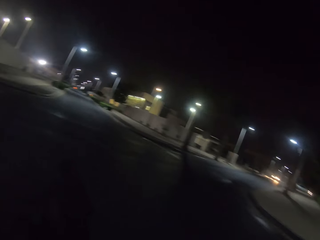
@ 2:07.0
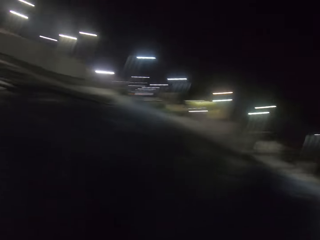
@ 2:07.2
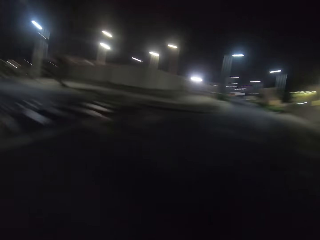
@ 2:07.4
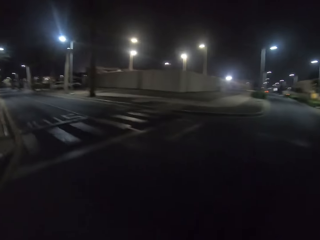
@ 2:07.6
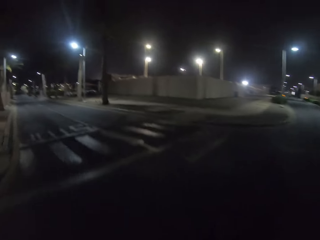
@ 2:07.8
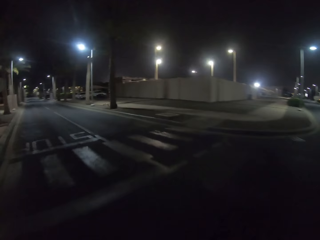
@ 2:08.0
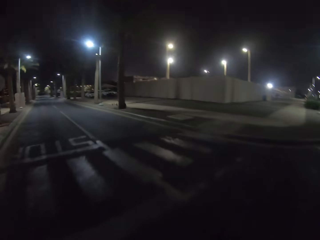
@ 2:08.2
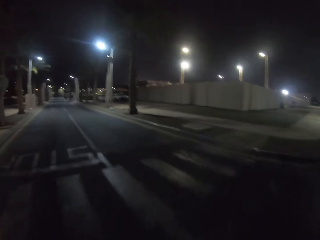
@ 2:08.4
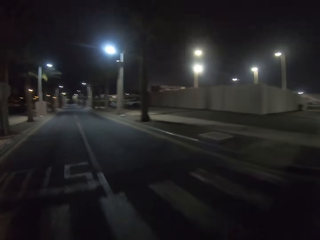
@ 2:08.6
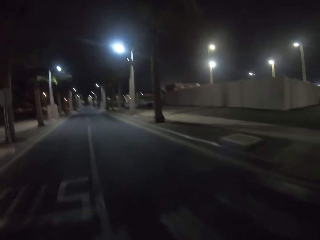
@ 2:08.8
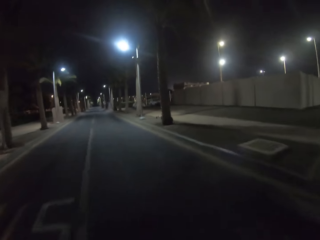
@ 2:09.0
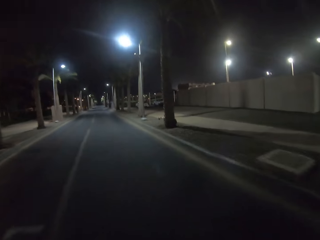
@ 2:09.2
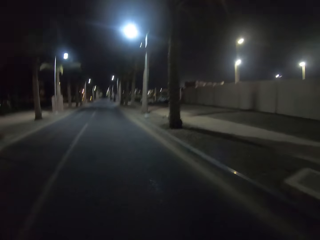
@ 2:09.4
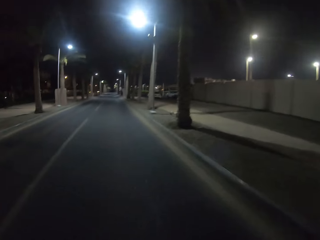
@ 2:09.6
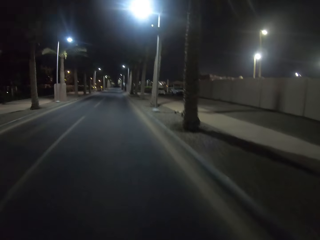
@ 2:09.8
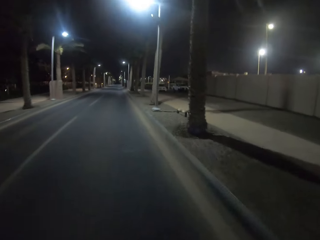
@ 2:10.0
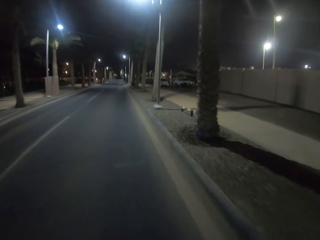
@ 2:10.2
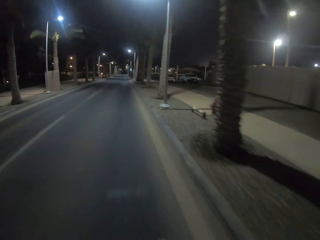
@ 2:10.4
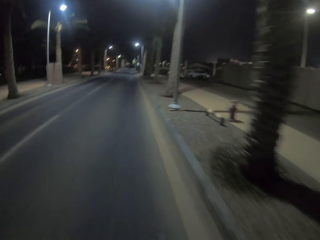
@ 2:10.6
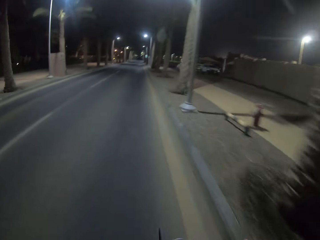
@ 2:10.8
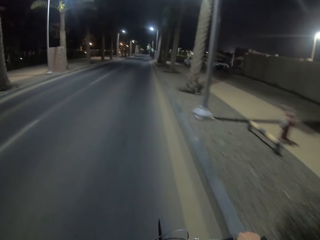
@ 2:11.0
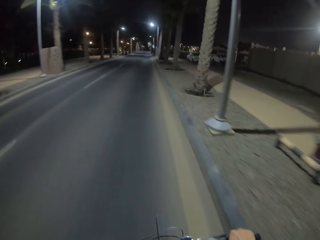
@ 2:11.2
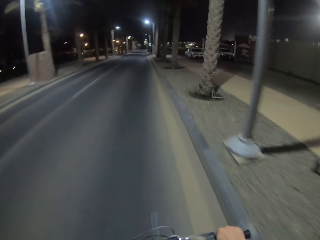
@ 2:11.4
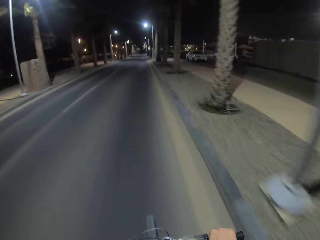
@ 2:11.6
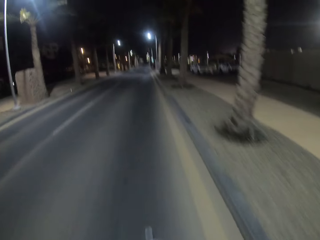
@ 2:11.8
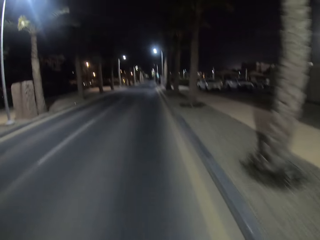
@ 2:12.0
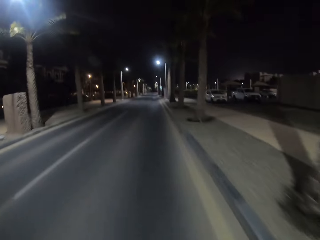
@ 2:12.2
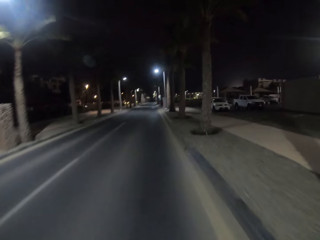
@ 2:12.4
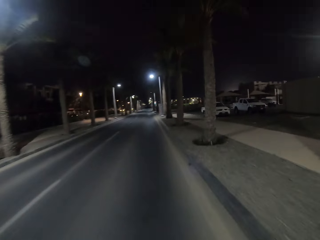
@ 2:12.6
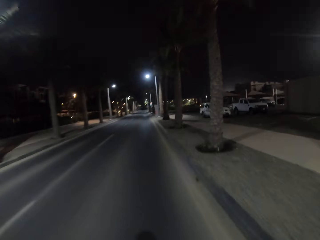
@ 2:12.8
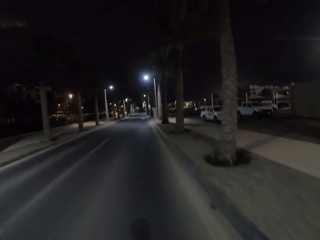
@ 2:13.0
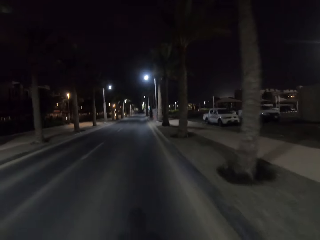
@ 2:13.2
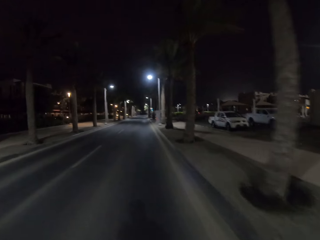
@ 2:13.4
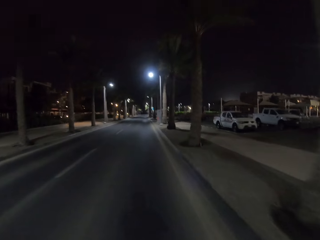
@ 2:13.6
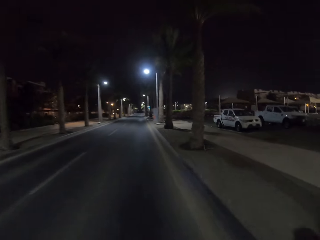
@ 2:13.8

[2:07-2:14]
The camera wearer looks at both sides of the road. They cycle along the road.

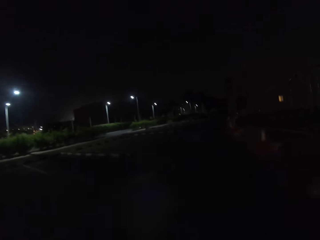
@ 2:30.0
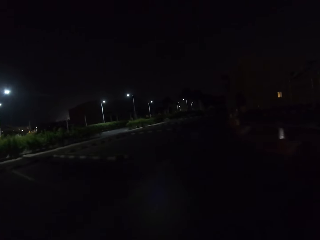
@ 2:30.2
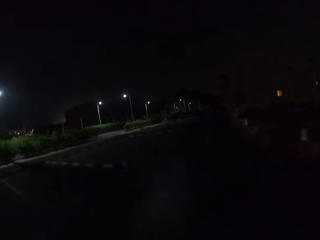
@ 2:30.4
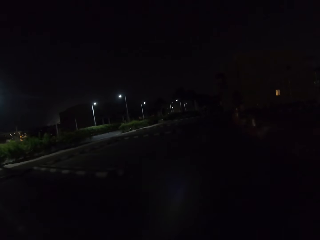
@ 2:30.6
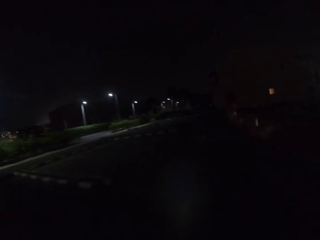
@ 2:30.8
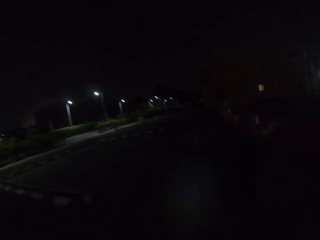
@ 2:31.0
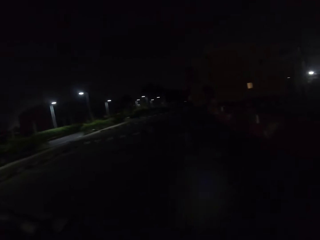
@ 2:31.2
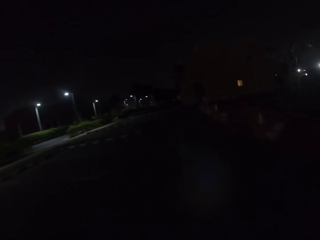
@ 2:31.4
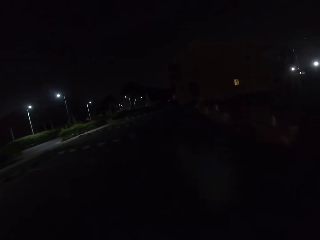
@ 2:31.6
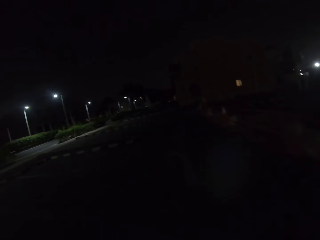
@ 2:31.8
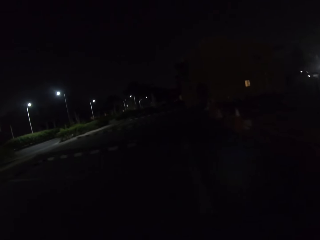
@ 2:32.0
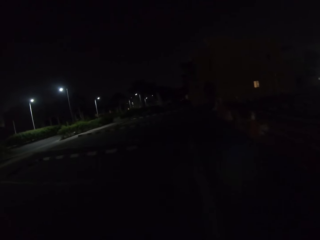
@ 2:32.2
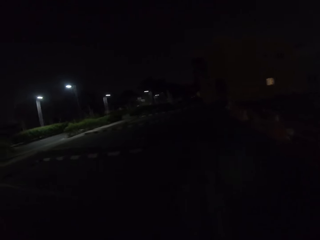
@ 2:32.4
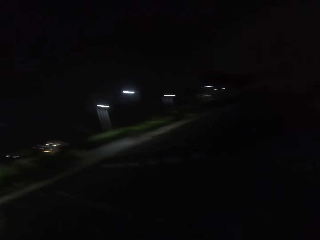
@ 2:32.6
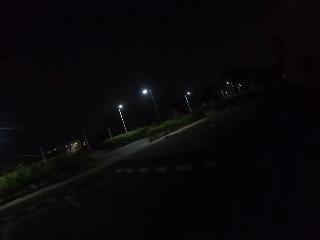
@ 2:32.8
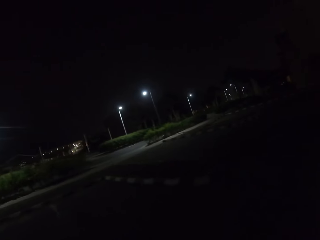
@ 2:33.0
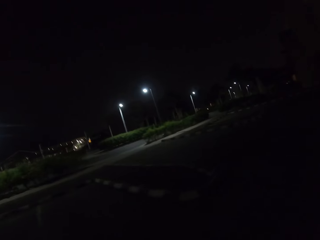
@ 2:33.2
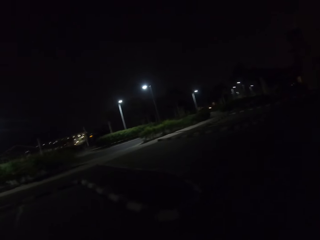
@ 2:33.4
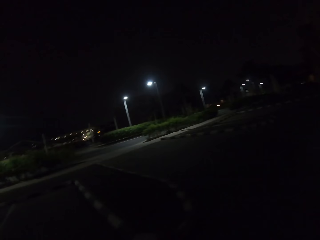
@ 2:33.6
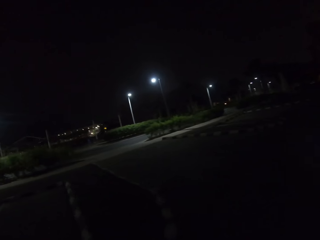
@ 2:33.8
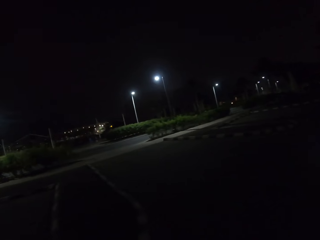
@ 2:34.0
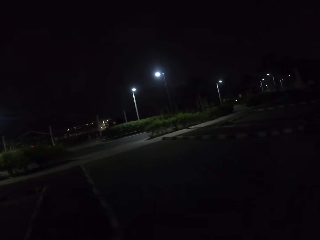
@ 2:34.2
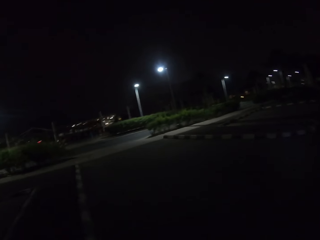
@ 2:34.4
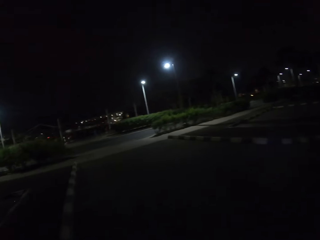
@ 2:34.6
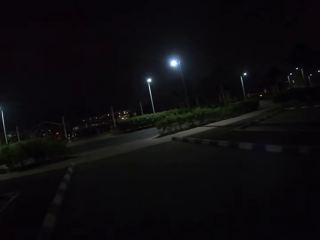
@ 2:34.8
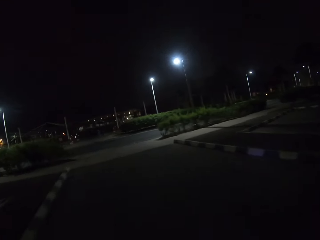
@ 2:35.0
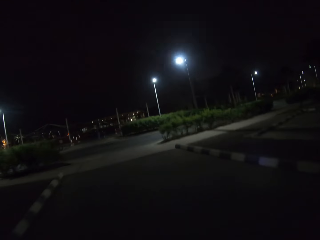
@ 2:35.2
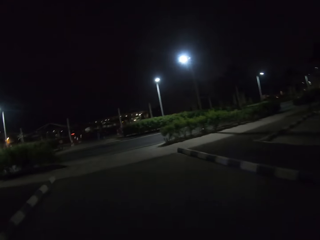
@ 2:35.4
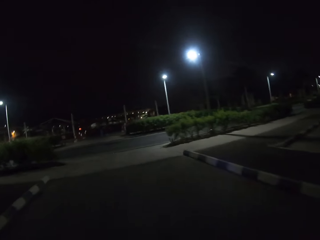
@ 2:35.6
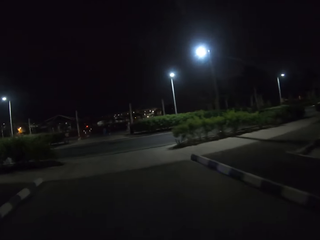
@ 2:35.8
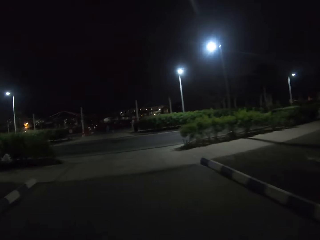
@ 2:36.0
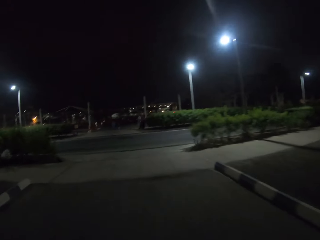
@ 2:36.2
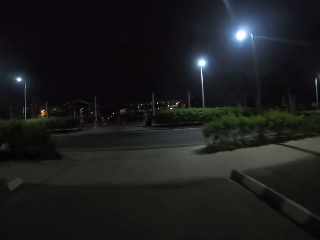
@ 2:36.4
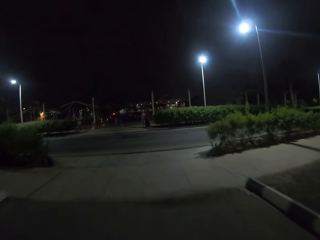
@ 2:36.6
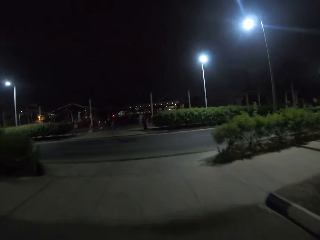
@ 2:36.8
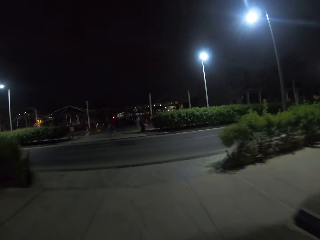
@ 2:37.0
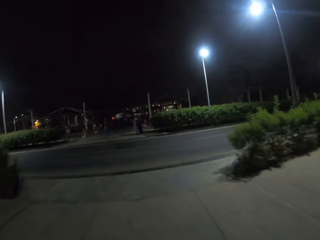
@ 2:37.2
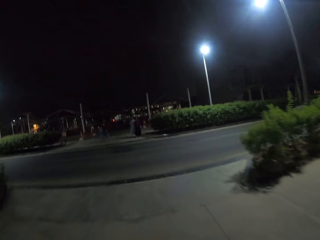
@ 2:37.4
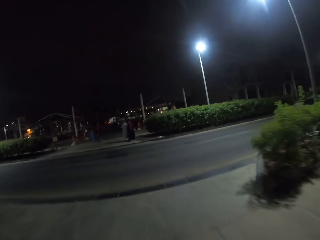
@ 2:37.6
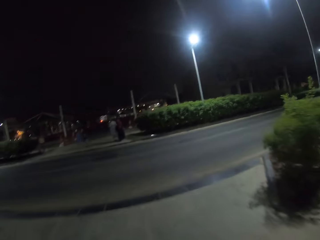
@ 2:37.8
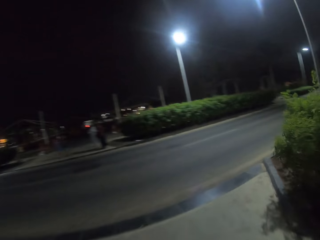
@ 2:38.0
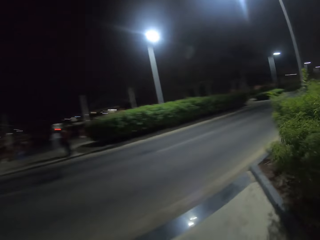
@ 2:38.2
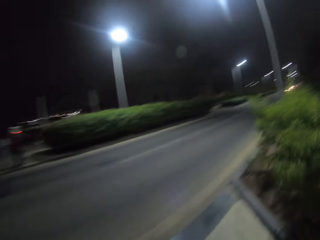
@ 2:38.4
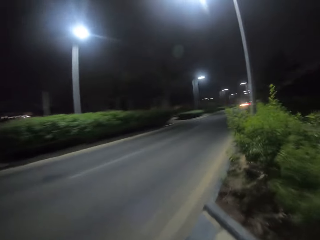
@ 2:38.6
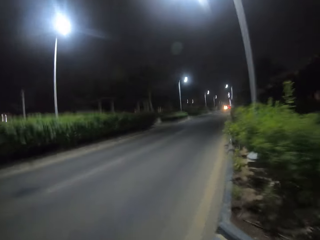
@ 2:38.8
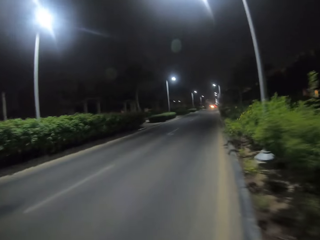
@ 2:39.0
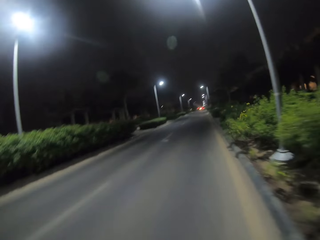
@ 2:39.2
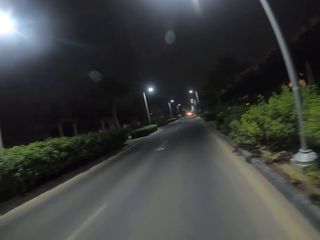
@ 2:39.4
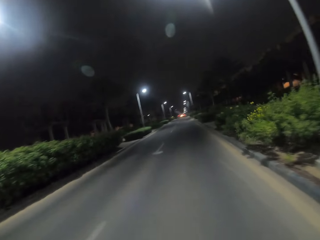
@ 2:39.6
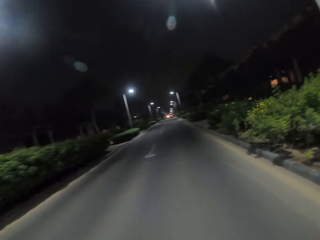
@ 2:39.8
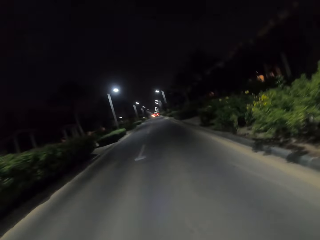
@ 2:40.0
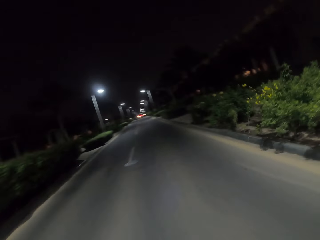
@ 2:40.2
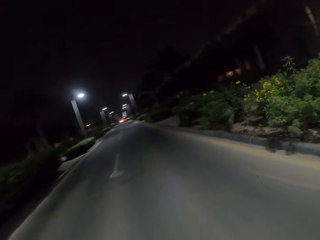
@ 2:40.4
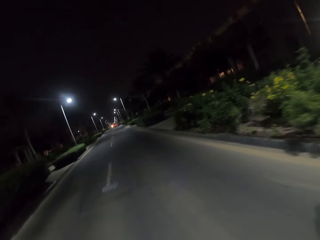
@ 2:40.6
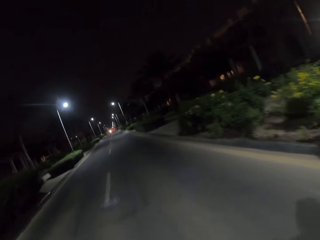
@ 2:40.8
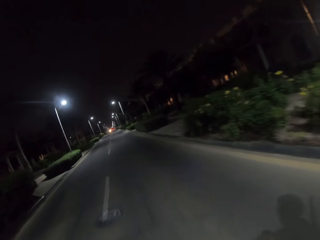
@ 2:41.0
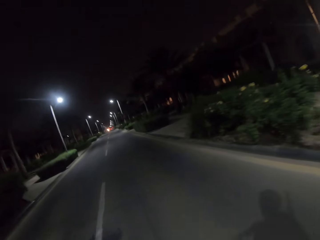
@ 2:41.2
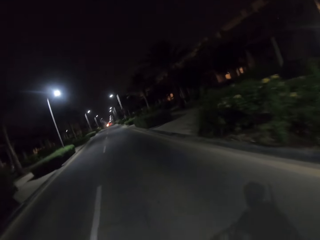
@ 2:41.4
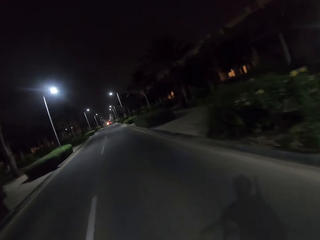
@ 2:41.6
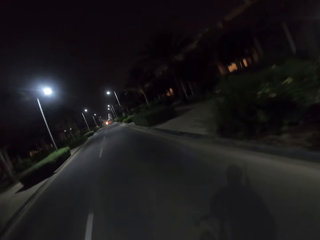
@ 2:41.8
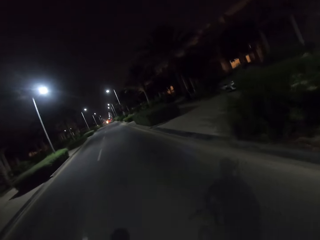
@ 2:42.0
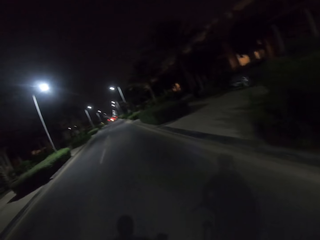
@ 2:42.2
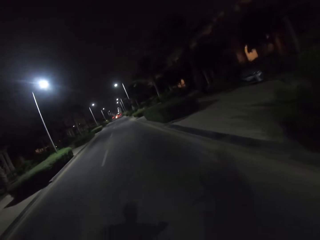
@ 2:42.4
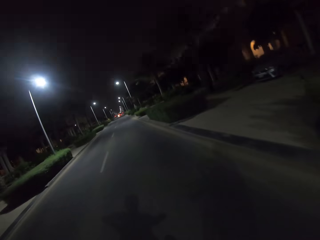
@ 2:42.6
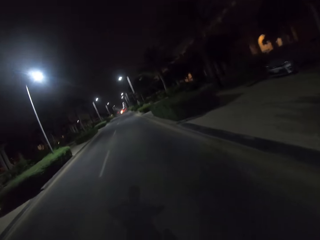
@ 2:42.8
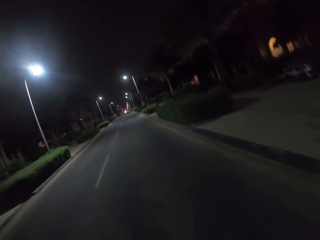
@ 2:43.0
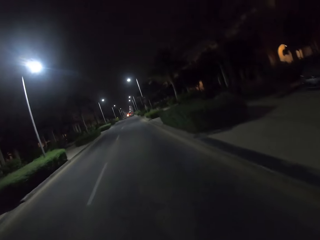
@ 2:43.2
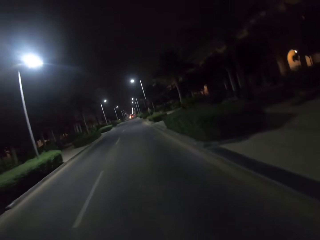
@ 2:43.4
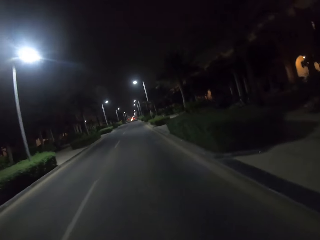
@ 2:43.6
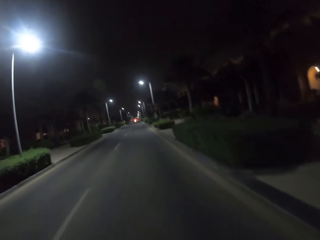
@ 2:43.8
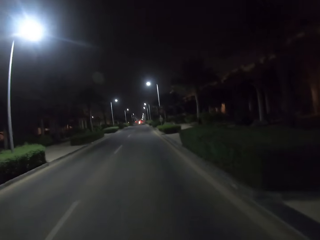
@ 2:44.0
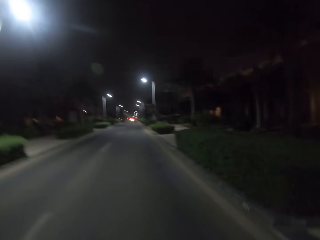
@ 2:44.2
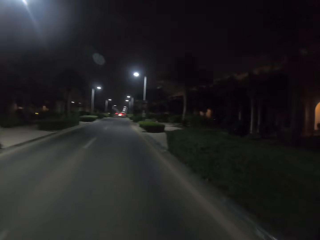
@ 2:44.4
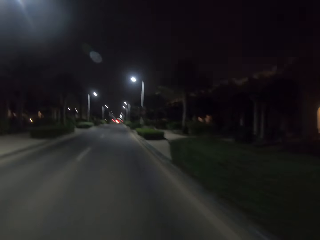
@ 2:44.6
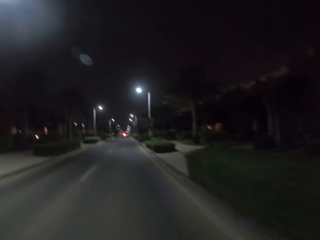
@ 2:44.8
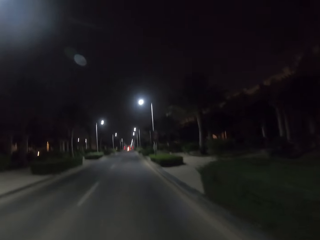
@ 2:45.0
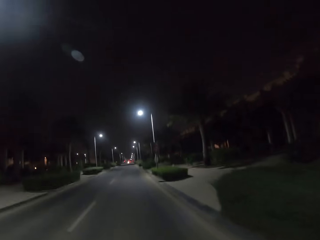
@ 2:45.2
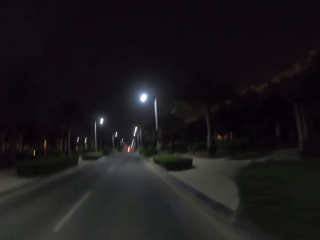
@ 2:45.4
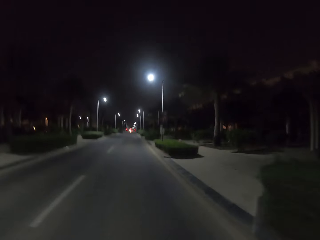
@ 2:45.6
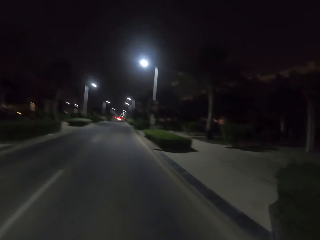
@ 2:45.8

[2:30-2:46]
The camera wearer turns to the right side of the road. They cycle along the road. They turn to the right side of the road. They cycle along the road.
